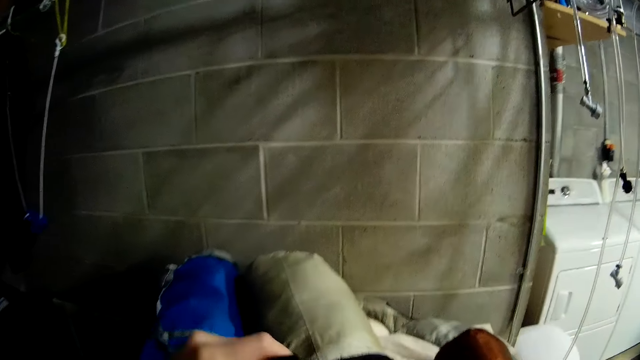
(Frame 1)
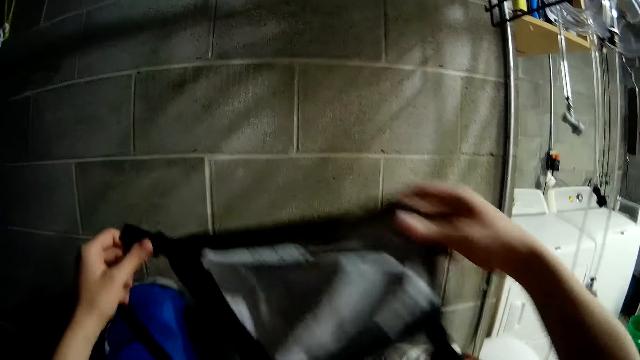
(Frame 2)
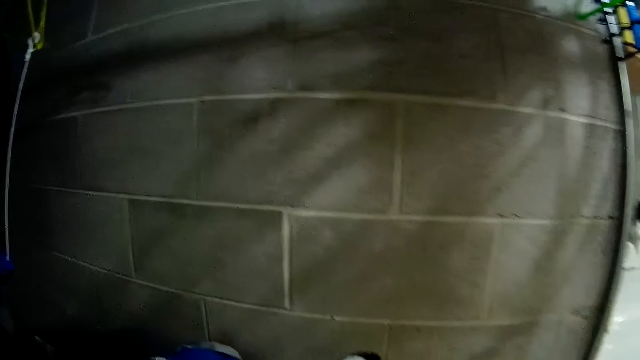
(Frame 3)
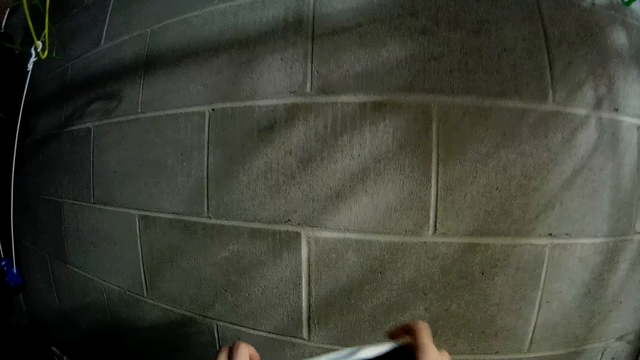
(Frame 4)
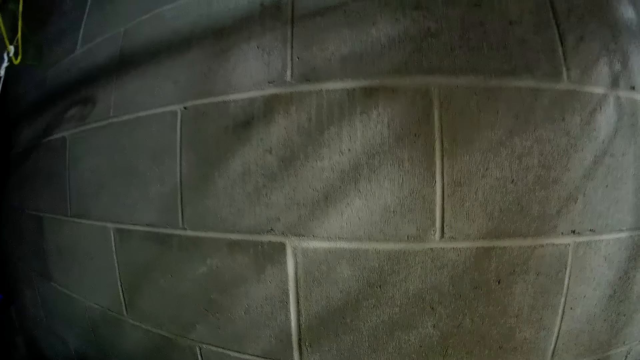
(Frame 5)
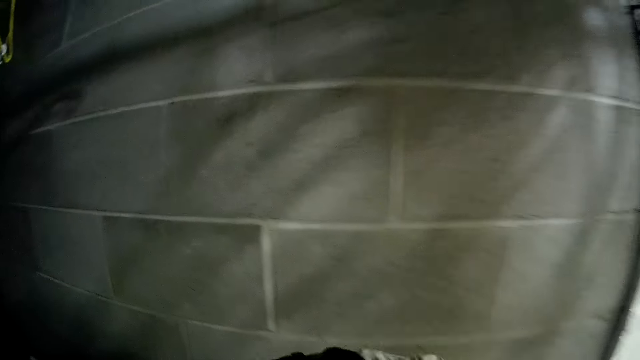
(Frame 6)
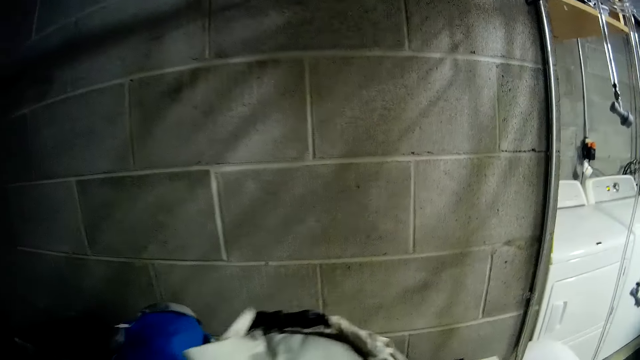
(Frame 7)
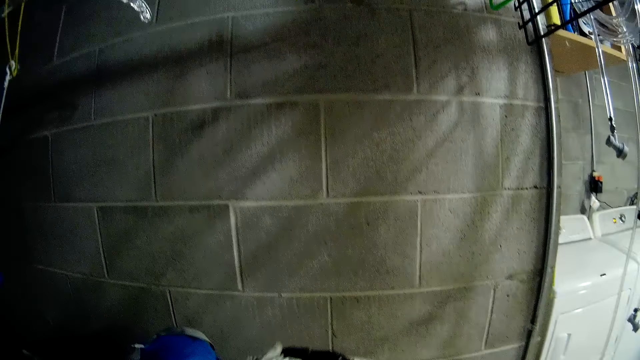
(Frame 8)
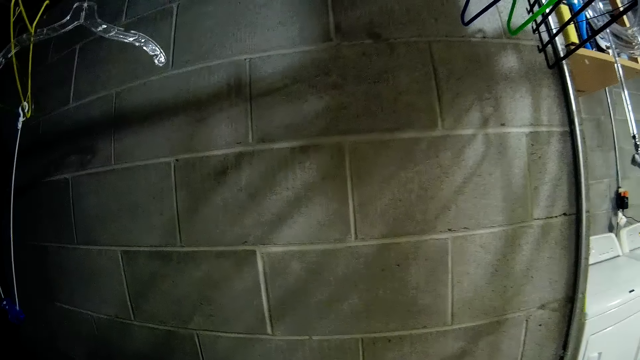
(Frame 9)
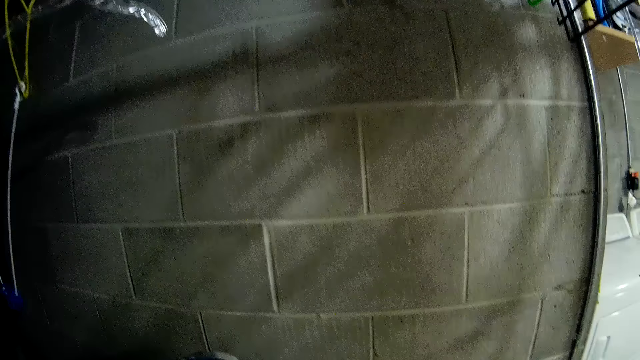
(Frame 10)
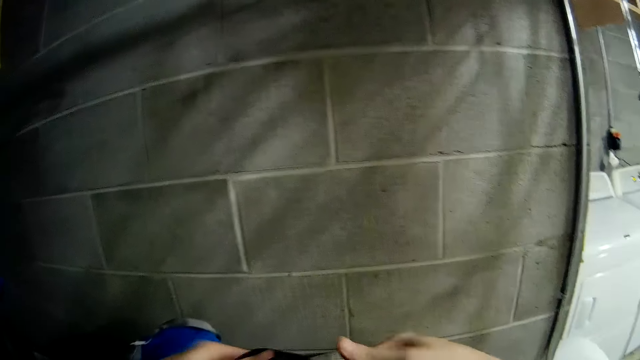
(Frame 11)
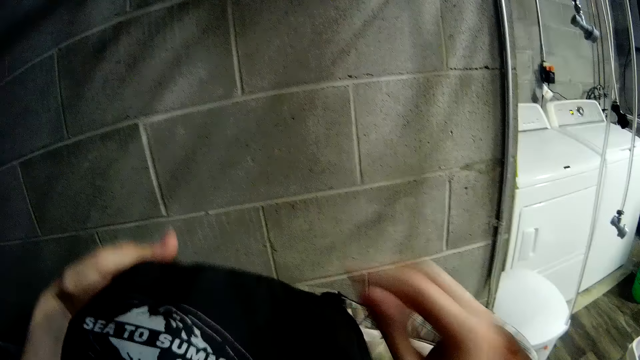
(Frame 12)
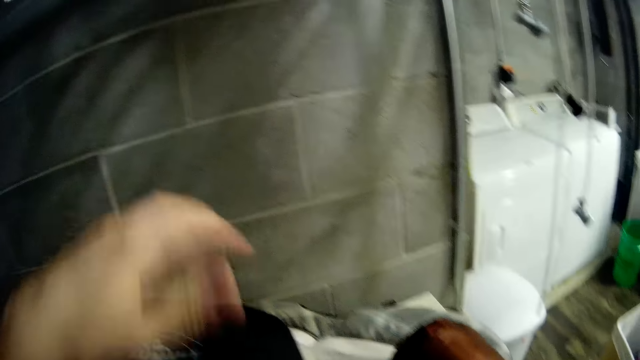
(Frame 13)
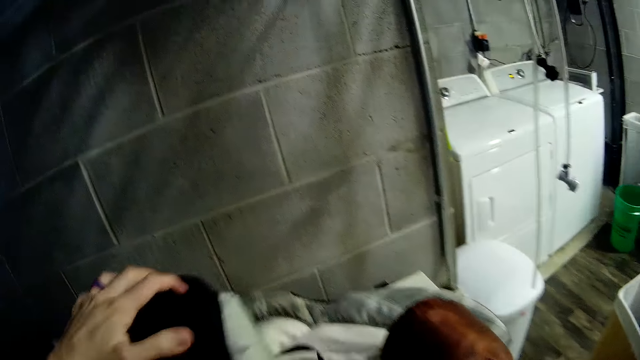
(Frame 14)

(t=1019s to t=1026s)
The camera wearer covers the bag with the straps.

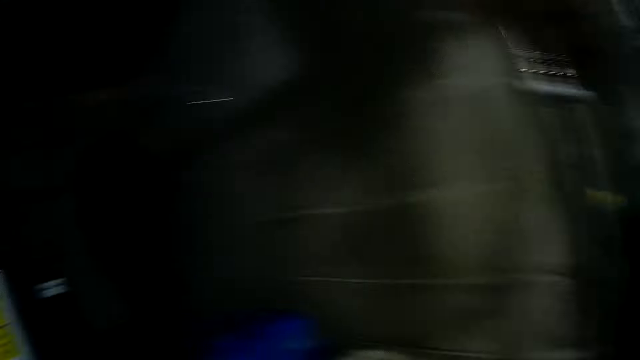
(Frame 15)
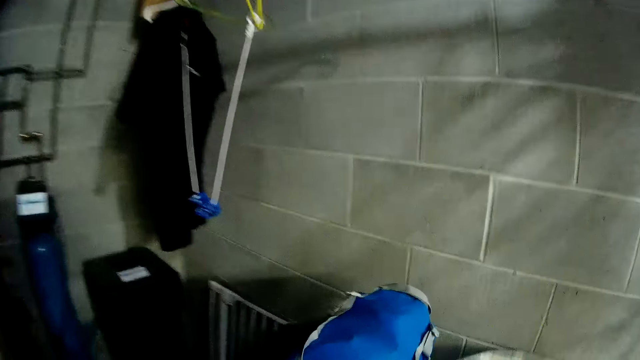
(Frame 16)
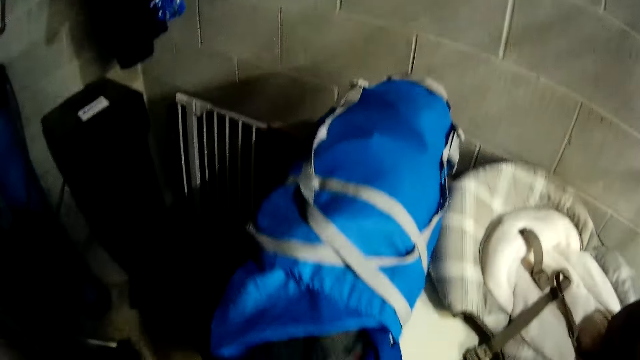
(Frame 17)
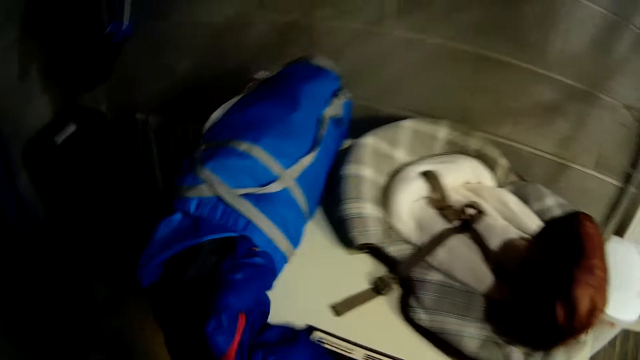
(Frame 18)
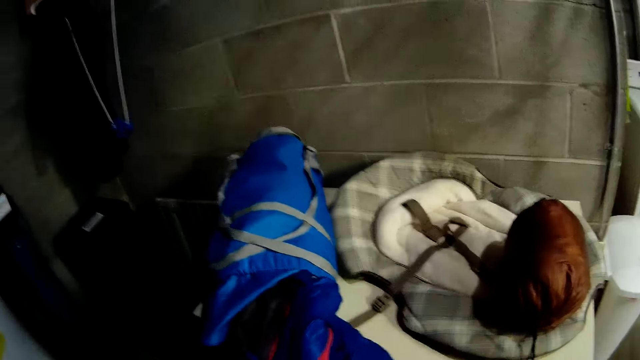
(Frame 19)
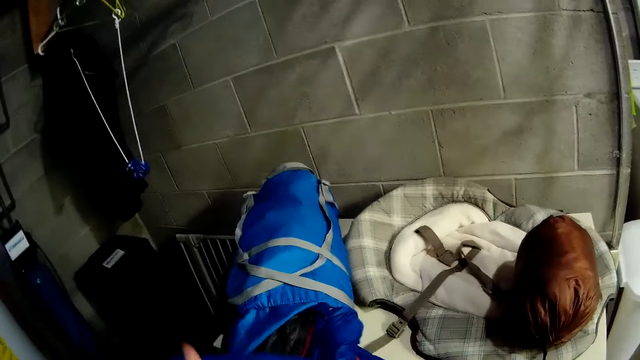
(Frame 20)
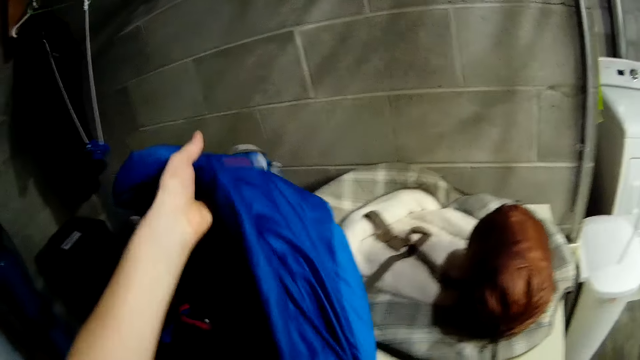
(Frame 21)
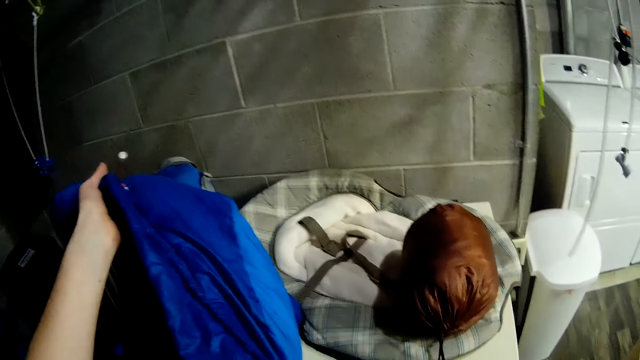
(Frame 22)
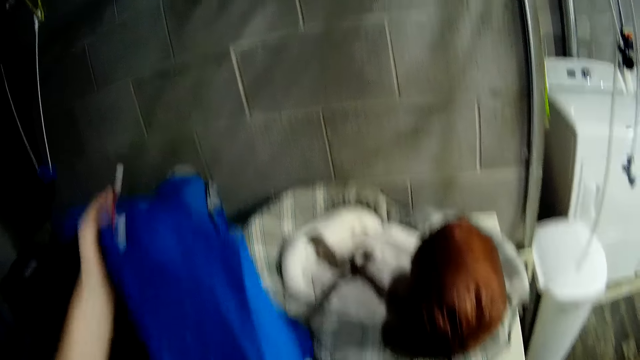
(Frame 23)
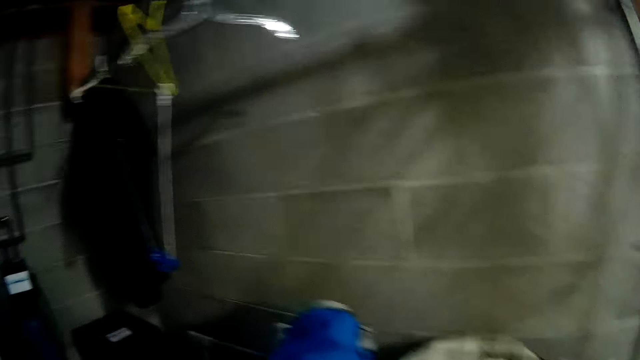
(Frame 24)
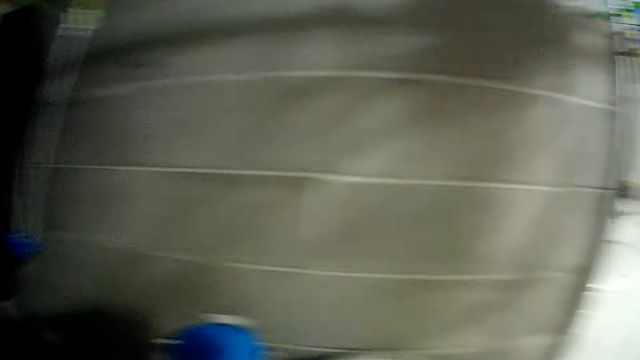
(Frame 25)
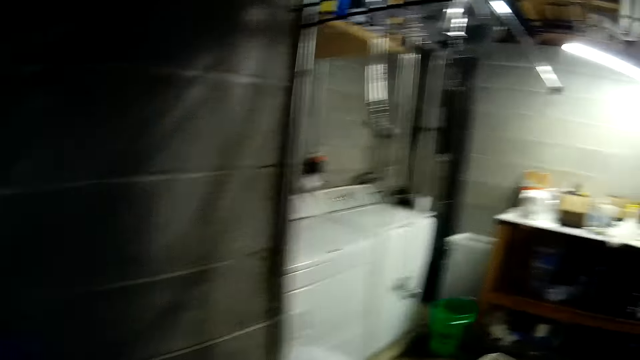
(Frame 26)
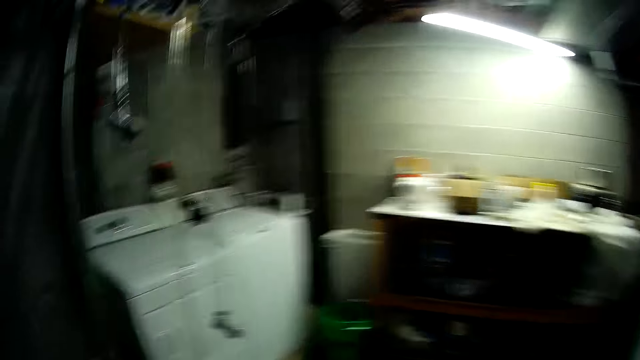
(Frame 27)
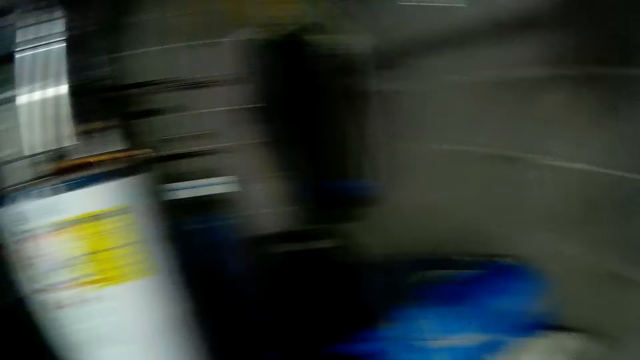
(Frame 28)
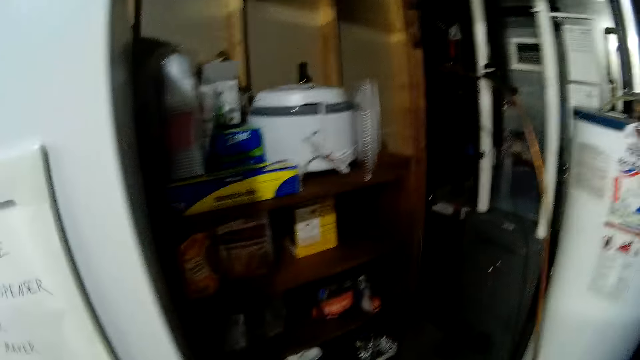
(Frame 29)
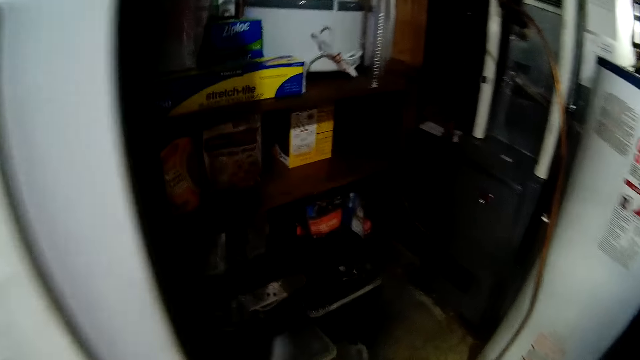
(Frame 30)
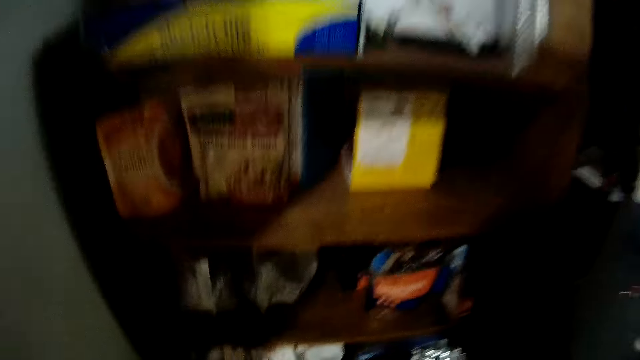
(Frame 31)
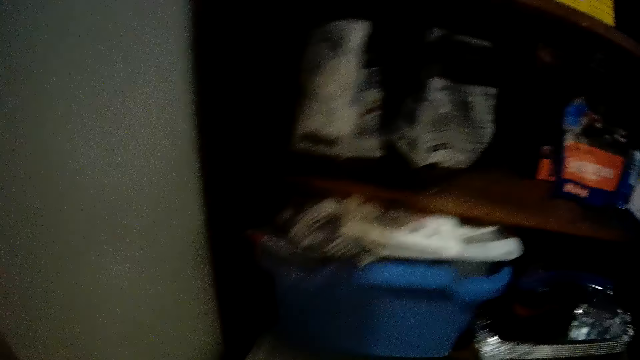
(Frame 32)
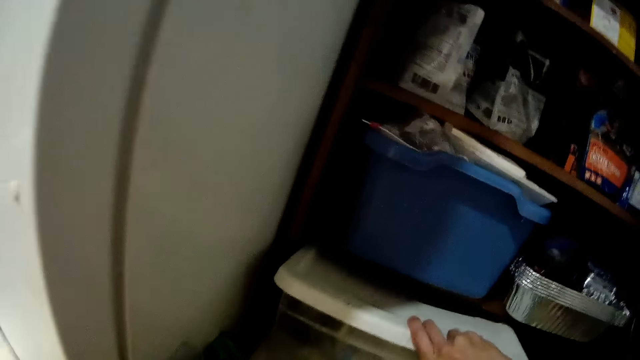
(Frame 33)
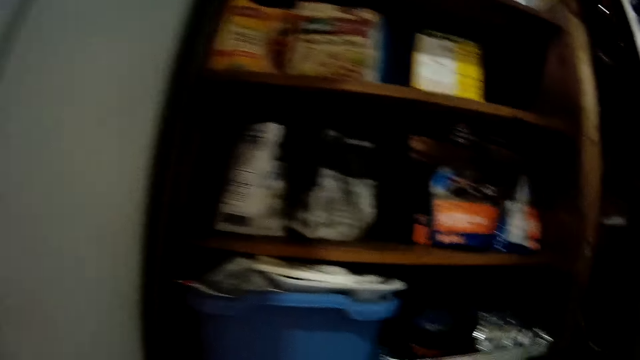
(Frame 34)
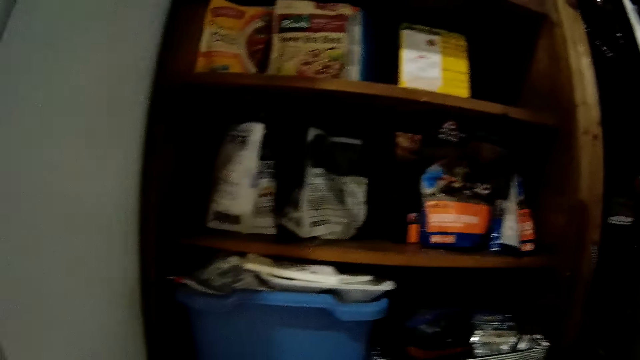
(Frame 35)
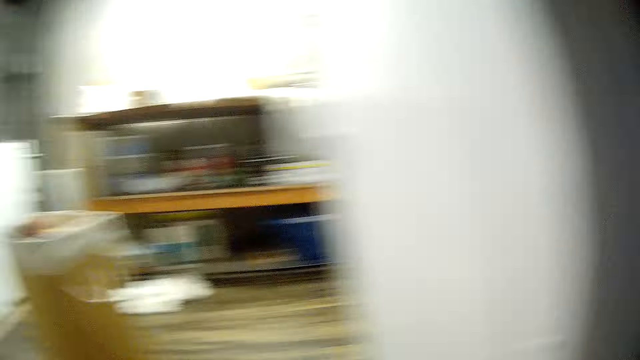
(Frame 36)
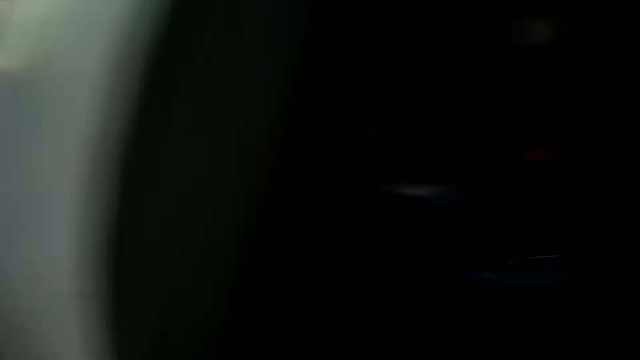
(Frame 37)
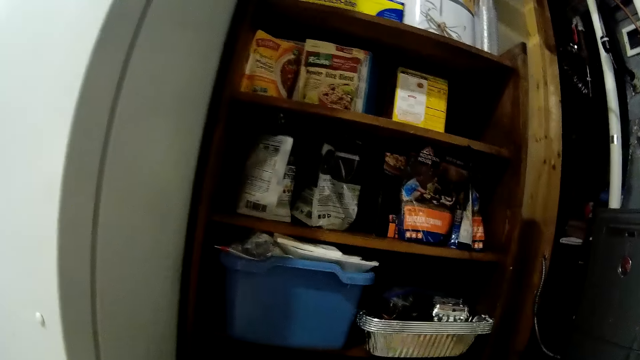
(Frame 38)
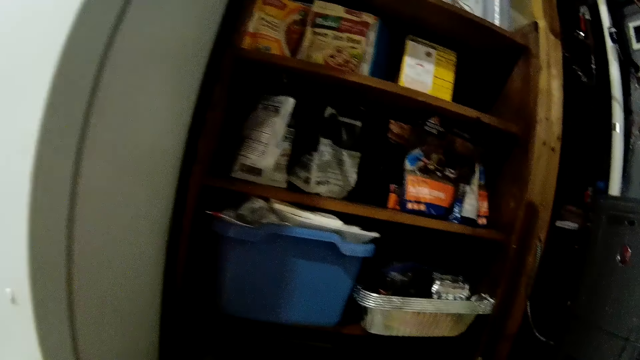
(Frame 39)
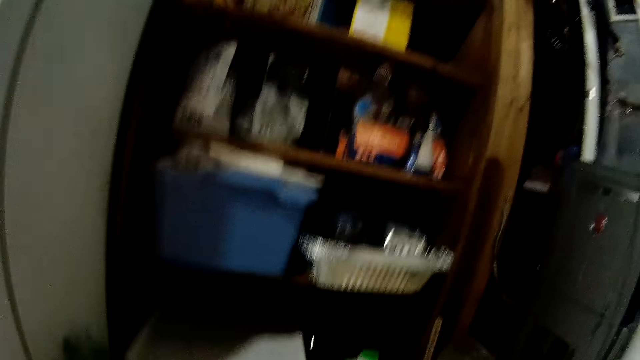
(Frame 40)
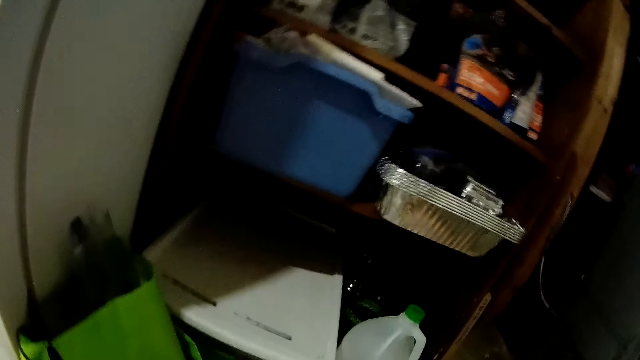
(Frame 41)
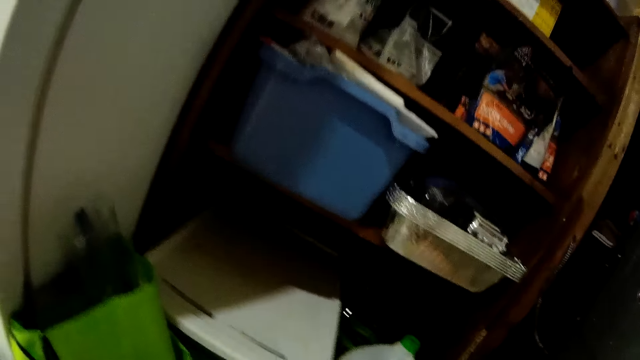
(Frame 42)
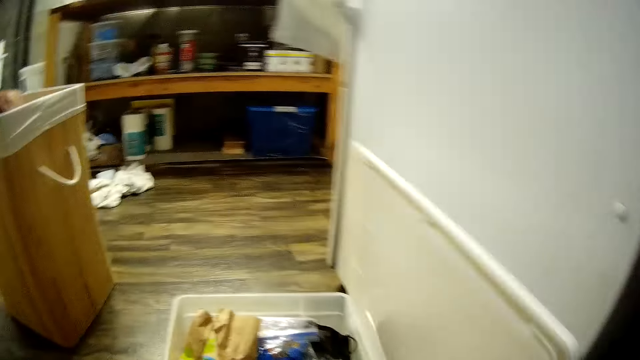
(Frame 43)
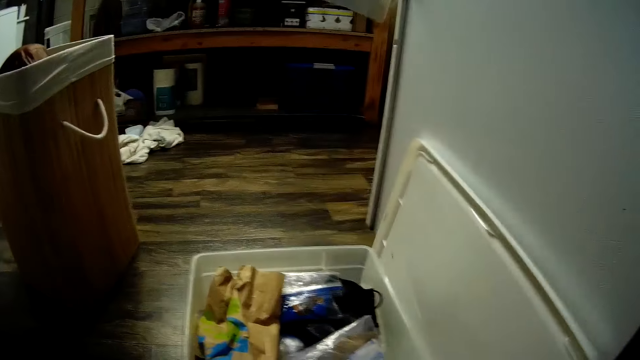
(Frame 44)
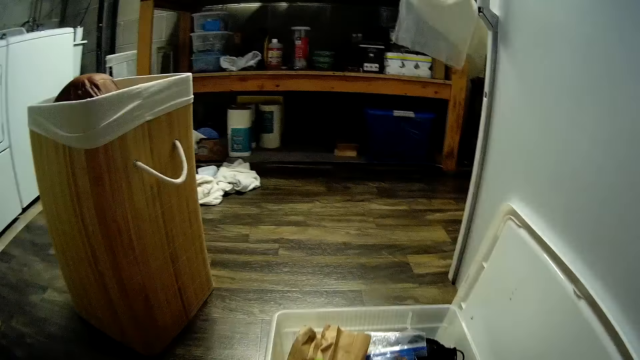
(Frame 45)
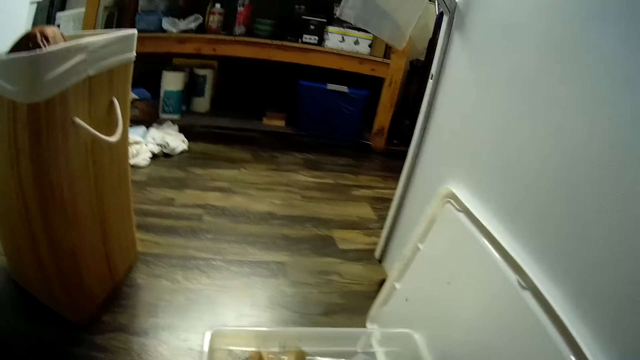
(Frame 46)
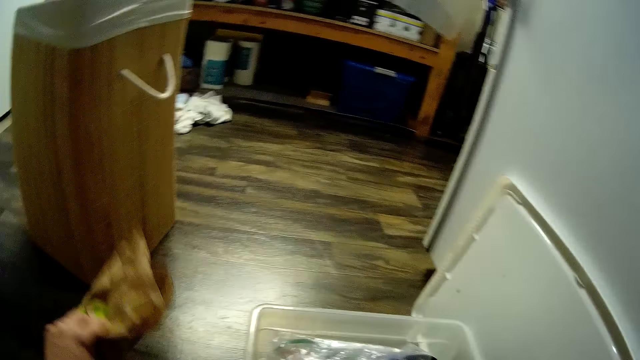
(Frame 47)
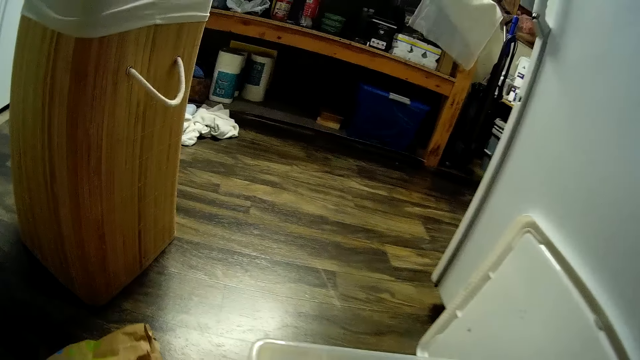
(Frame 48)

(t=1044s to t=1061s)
The camera wearer pulls the cloth from the bag. She walks towards a shelf. She picks a plastic container from the shelf with both her hands. She opens the container with her right hand.
